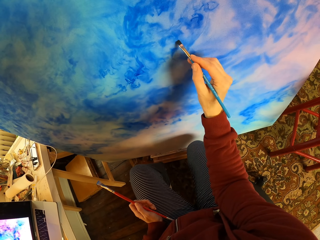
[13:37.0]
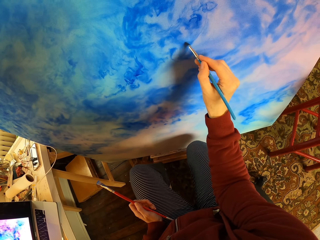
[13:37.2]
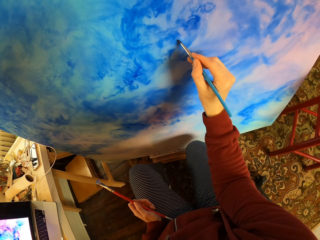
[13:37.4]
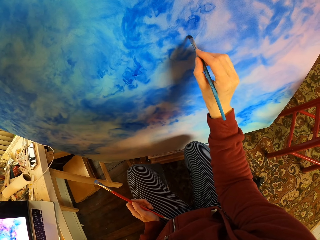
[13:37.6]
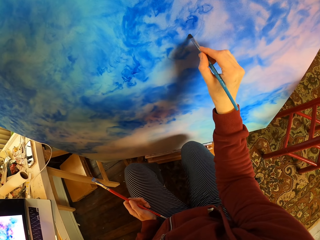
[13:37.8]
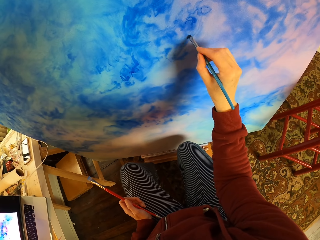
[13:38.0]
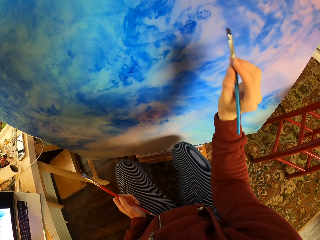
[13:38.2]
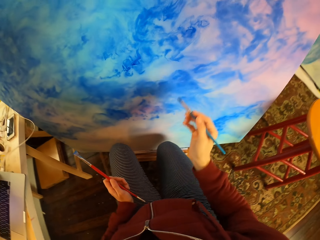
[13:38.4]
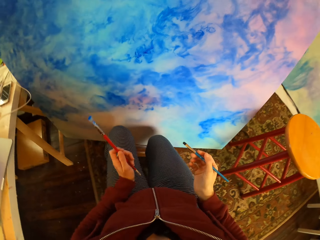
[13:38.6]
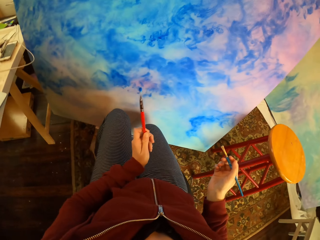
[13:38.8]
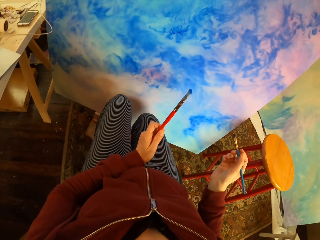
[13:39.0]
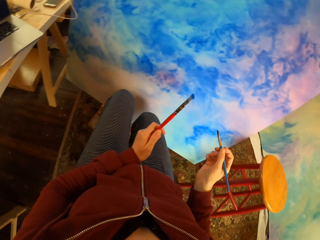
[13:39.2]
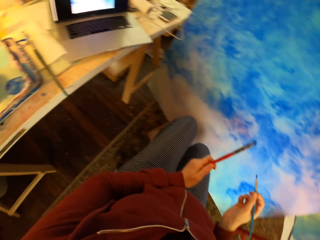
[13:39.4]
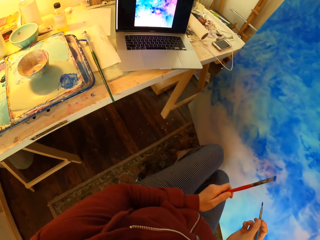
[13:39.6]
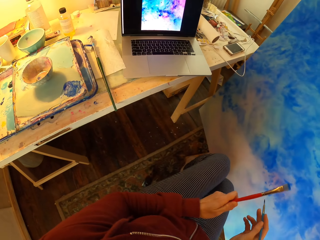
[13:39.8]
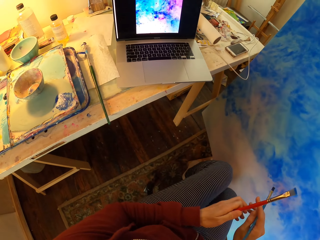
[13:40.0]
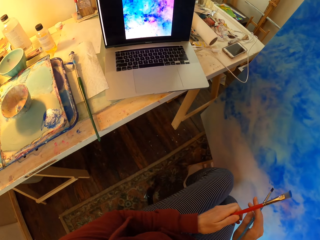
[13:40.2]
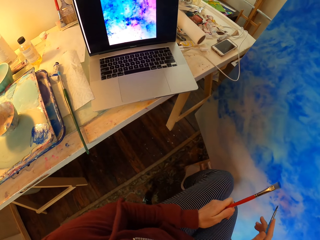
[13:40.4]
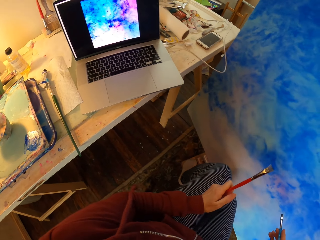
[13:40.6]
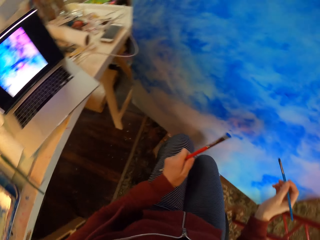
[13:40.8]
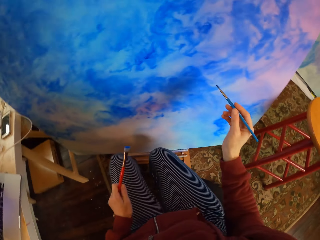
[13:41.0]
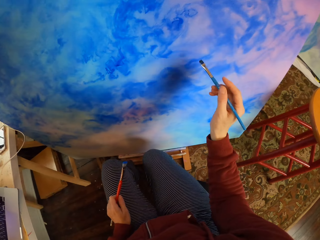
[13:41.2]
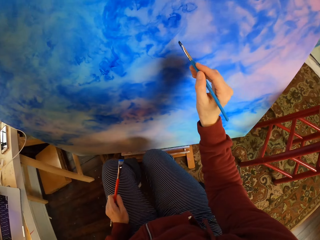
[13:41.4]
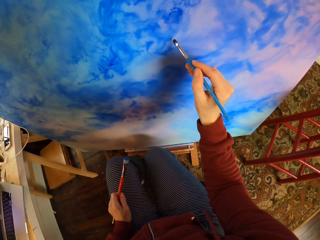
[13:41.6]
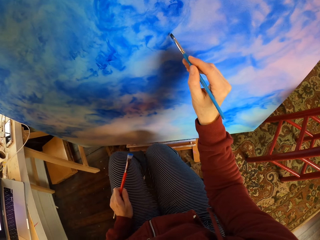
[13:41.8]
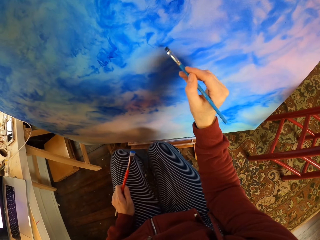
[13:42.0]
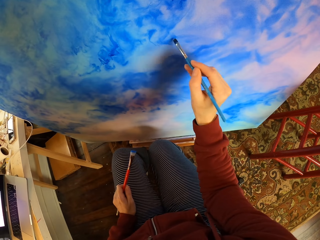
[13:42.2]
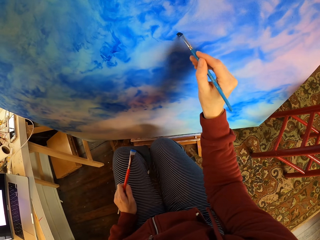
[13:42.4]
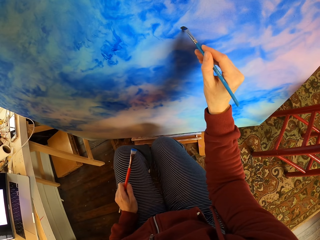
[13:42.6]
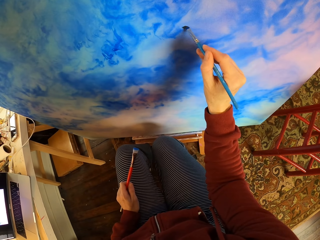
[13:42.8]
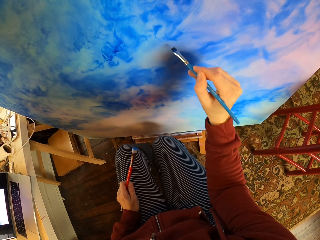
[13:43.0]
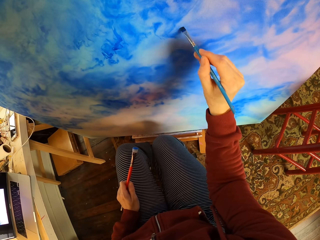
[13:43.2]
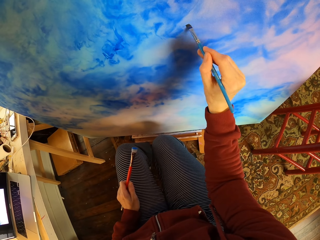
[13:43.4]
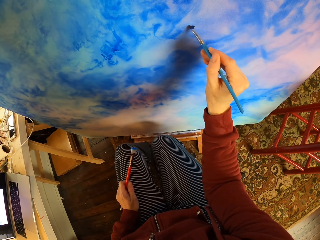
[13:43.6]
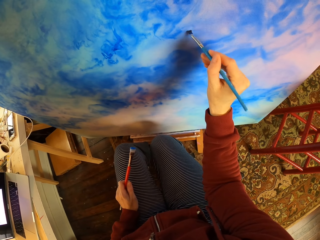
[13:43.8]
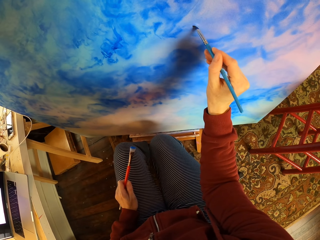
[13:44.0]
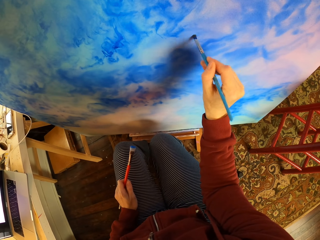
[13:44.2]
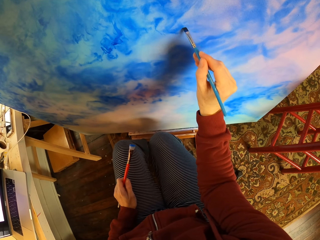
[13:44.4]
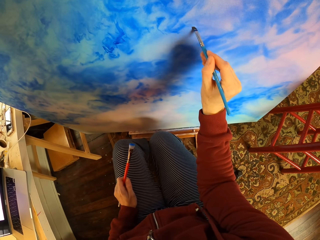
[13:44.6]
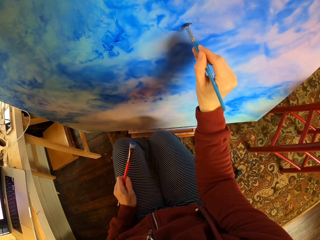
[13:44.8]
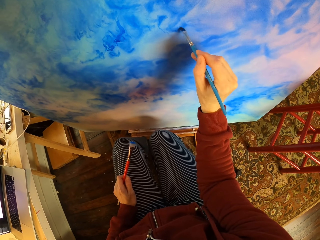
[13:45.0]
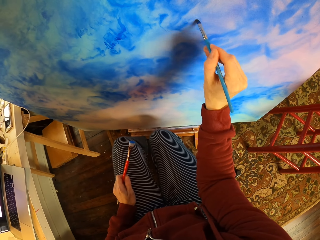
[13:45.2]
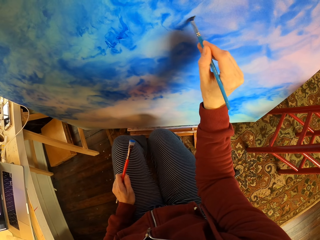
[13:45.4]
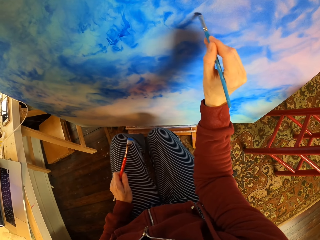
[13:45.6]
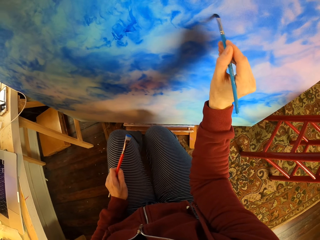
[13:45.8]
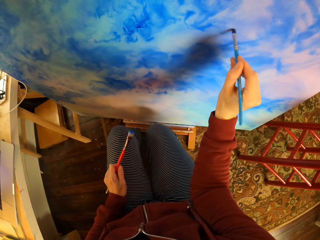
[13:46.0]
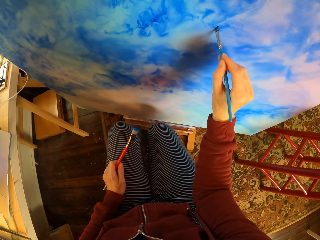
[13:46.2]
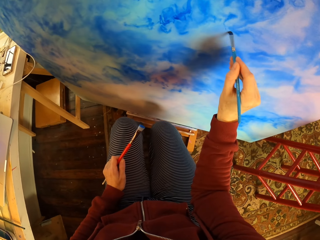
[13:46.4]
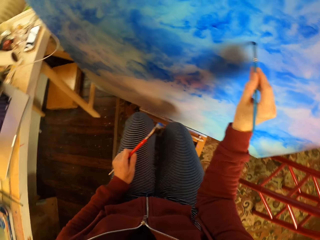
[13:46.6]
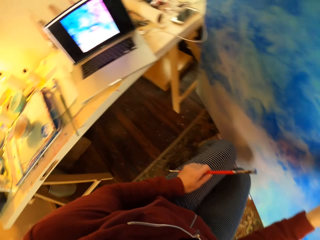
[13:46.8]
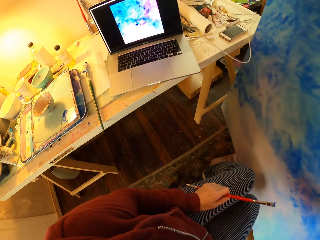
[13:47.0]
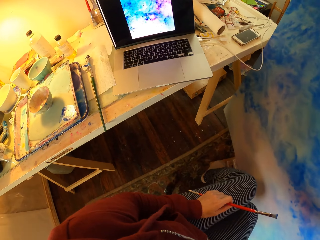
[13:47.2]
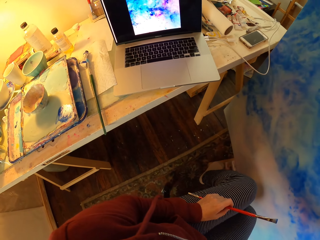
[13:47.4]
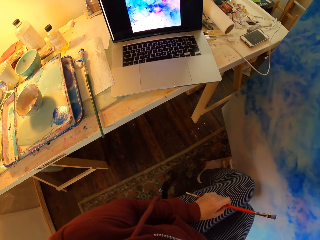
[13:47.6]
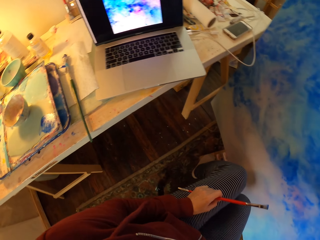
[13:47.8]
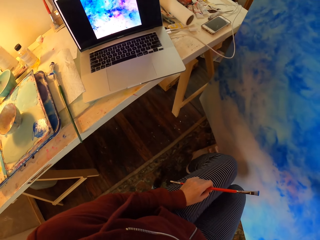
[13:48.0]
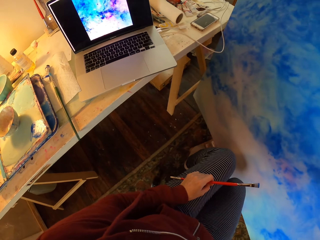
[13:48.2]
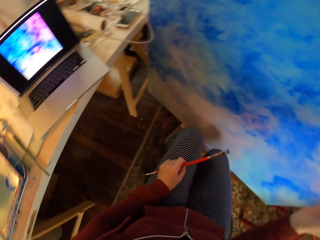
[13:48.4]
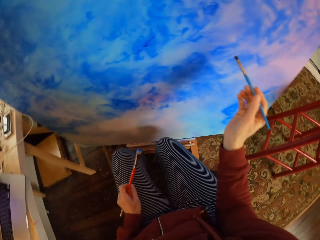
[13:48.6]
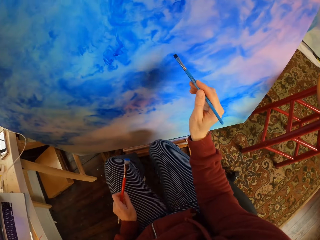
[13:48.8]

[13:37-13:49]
The camera wearer looks at the paint art. They paint art.

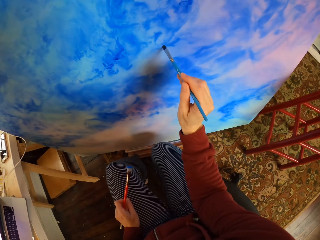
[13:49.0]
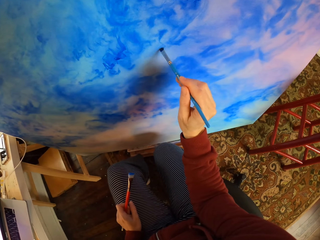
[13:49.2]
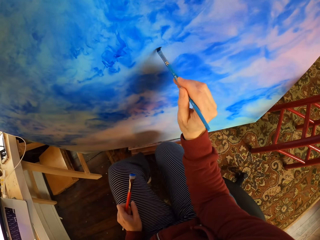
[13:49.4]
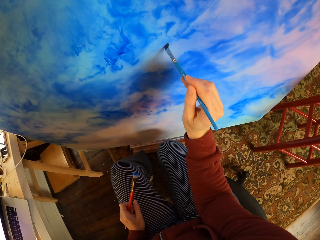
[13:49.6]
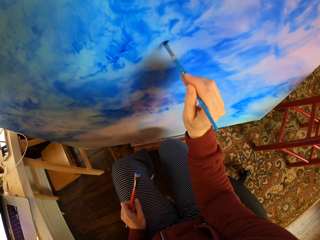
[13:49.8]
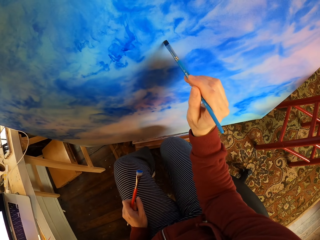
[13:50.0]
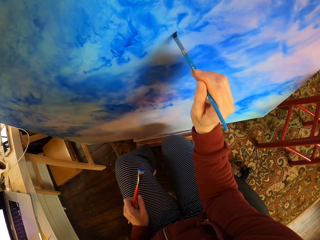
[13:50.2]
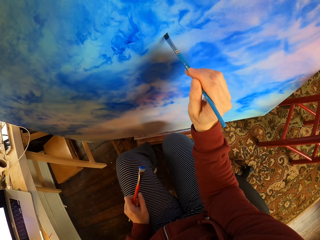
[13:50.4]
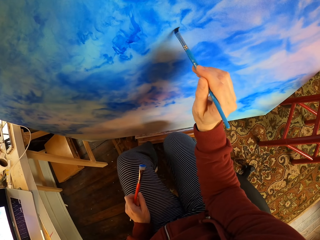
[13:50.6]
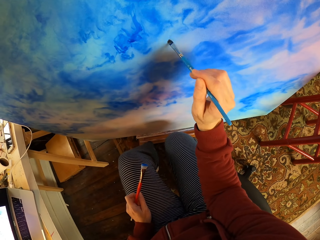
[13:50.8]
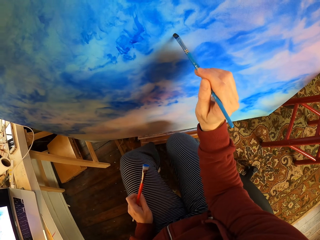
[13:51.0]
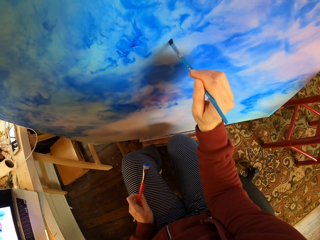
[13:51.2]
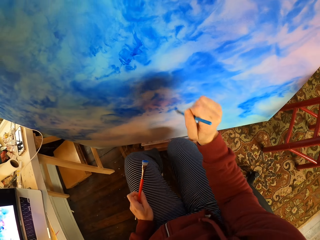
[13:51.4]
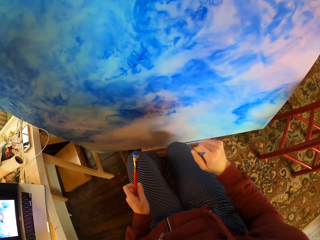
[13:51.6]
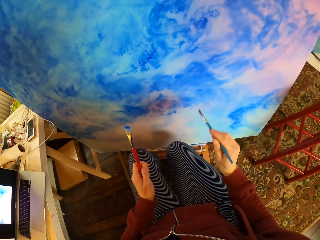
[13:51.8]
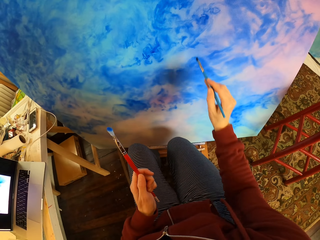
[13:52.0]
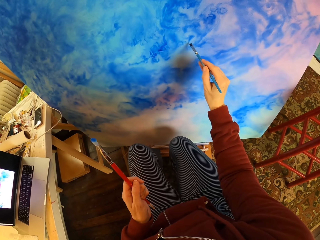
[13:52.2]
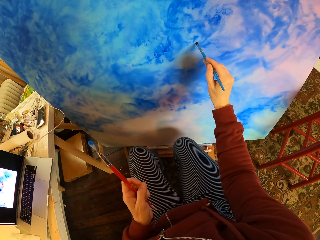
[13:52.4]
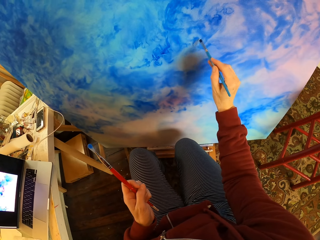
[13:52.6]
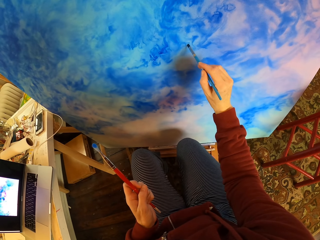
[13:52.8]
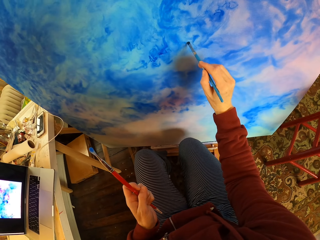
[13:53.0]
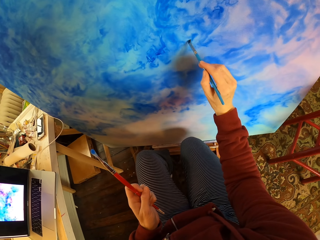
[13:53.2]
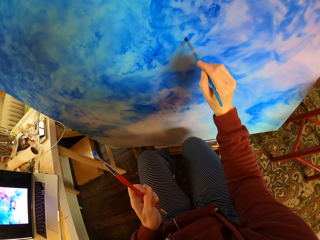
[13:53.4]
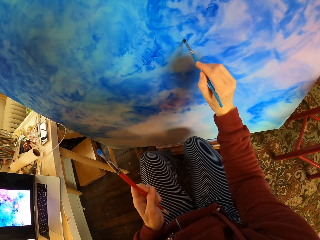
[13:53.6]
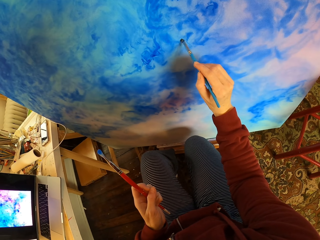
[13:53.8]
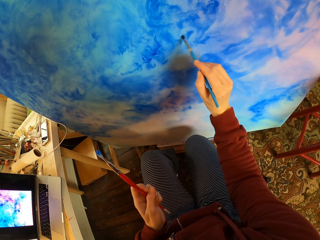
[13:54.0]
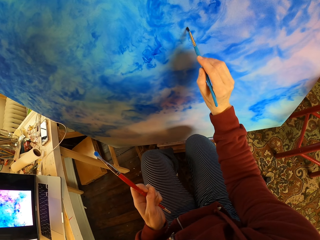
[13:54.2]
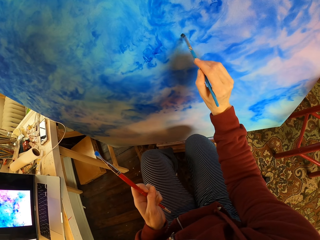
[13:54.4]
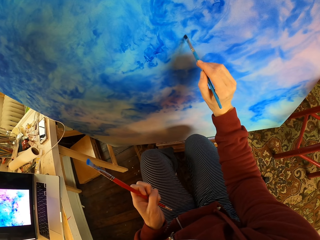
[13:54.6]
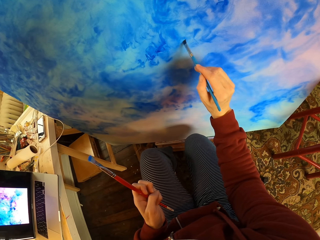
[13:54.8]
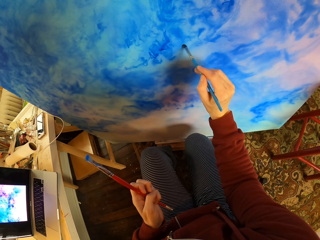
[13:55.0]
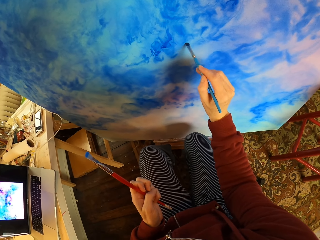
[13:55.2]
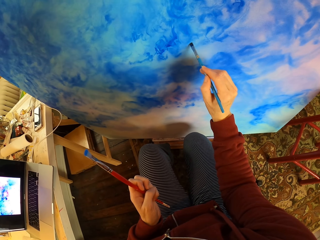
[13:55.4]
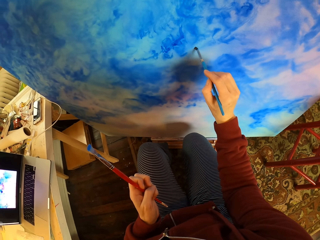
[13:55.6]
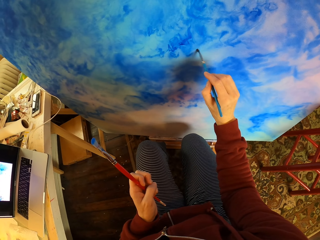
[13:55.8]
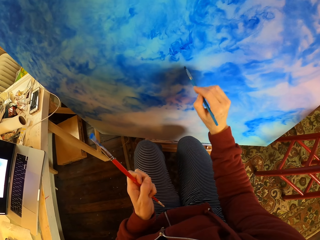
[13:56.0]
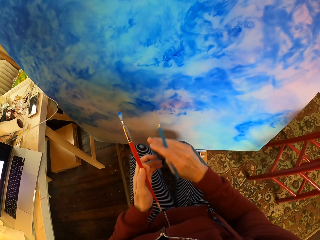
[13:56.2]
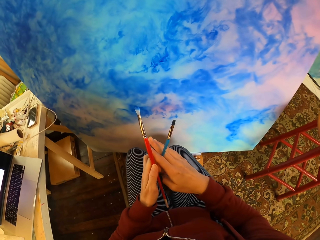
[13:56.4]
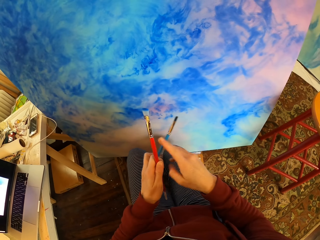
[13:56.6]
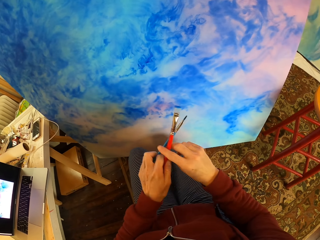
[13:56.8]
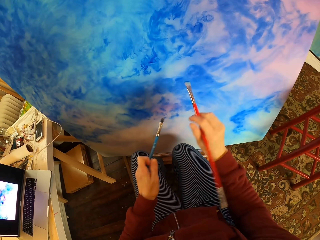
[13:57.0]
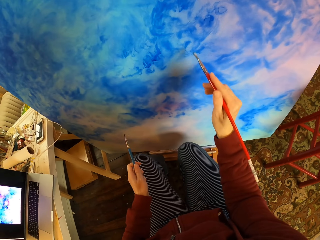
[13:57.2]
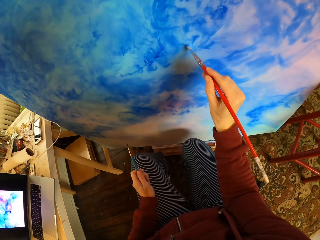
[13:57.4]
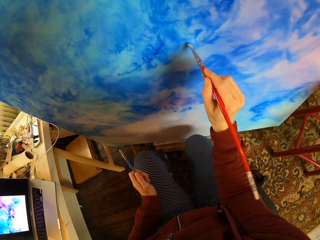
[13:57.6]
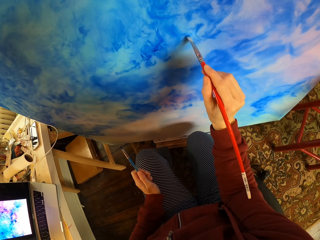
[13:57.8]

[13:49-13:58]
The camera wearer picks up a paint brush. They exchange the paint brush.
